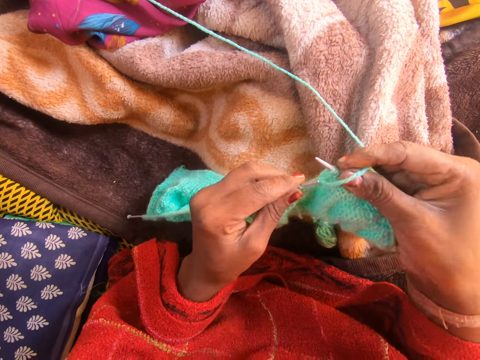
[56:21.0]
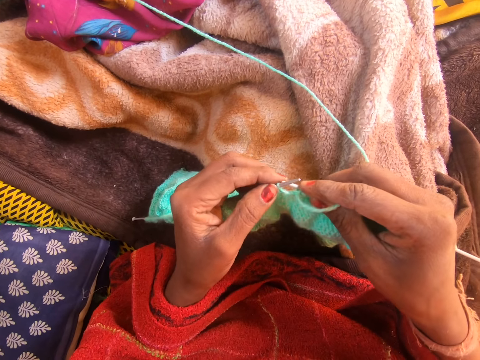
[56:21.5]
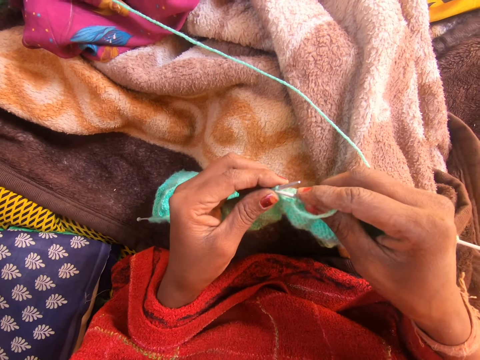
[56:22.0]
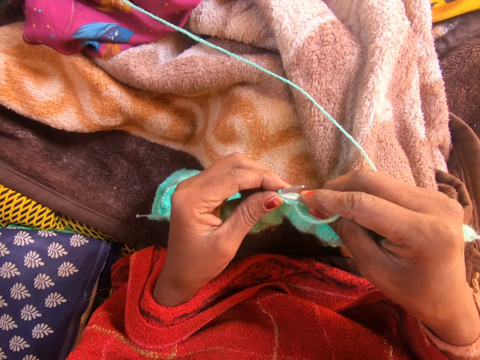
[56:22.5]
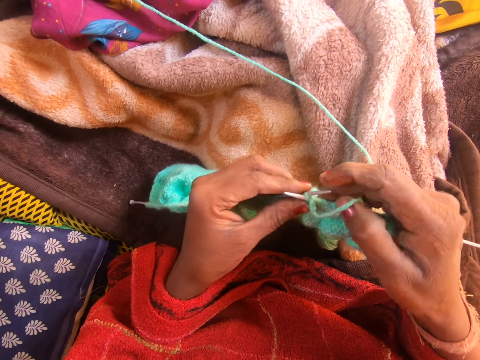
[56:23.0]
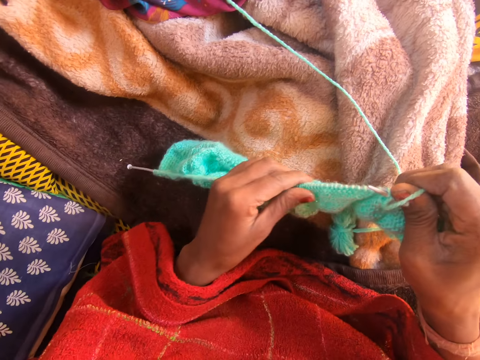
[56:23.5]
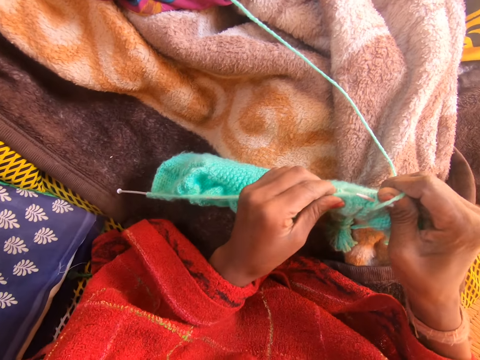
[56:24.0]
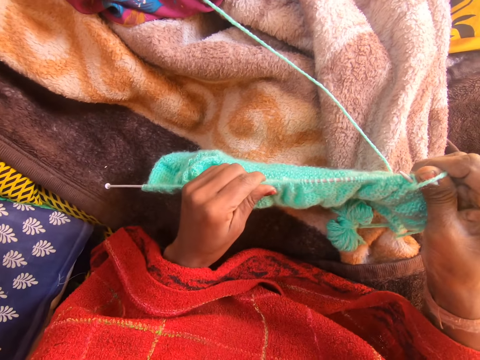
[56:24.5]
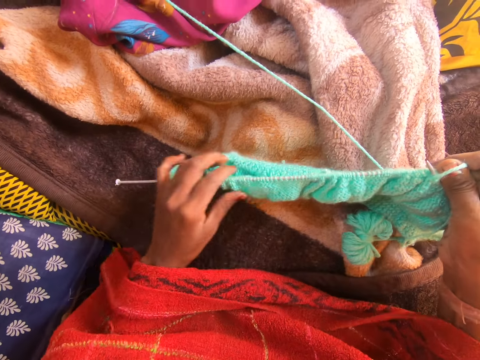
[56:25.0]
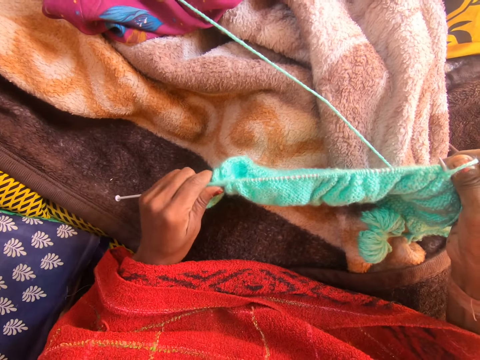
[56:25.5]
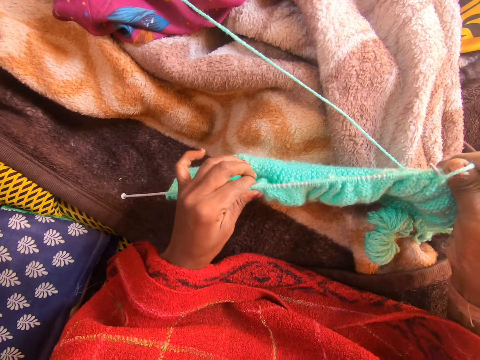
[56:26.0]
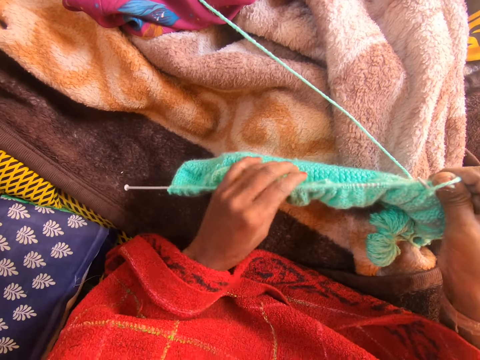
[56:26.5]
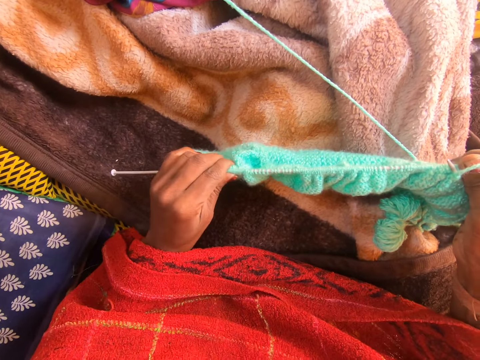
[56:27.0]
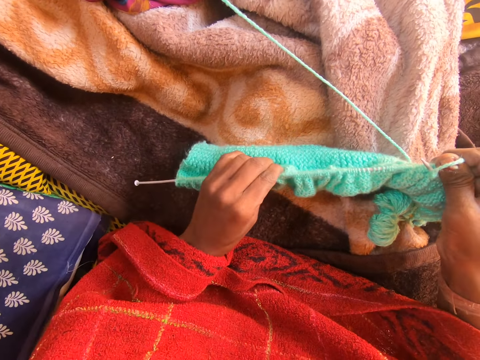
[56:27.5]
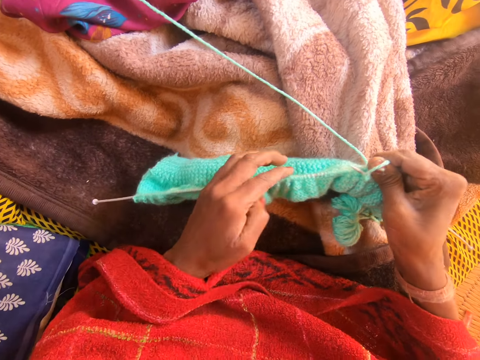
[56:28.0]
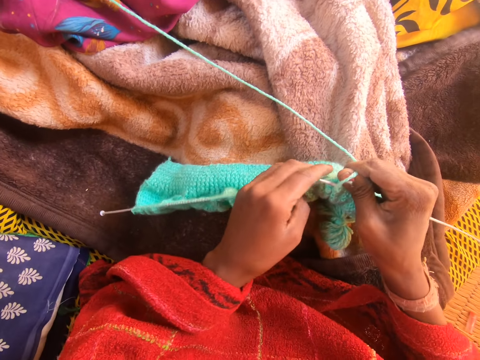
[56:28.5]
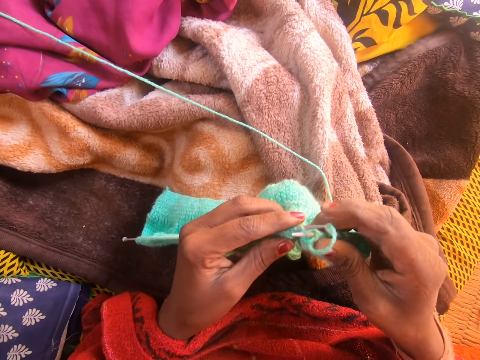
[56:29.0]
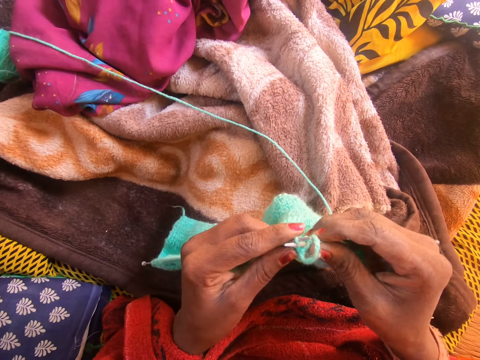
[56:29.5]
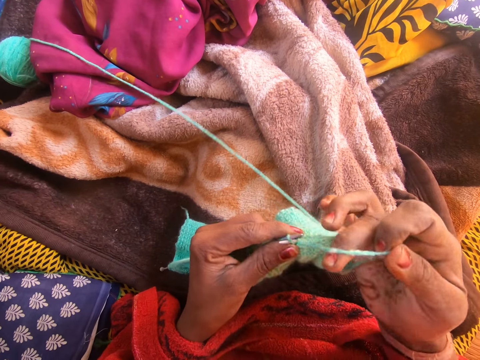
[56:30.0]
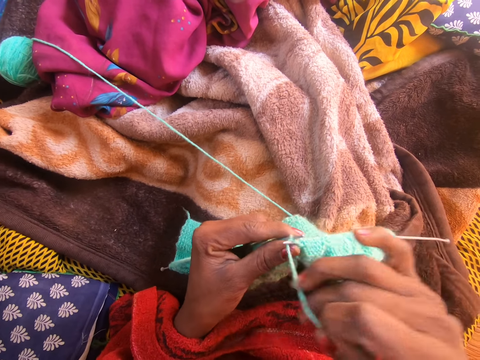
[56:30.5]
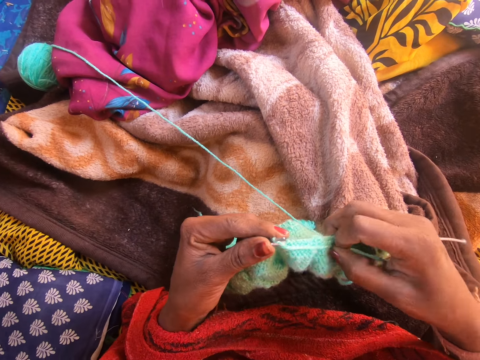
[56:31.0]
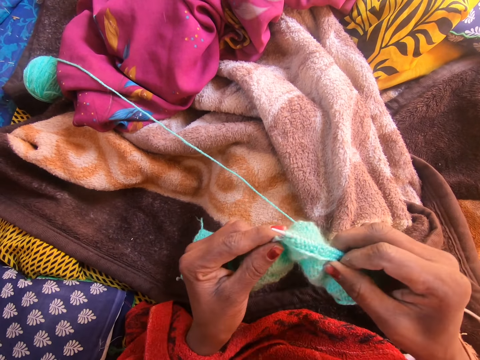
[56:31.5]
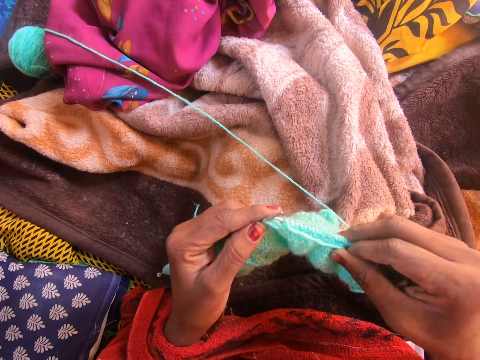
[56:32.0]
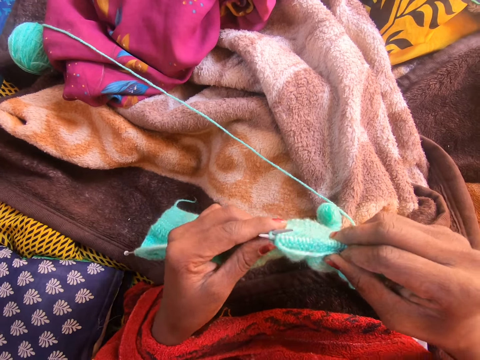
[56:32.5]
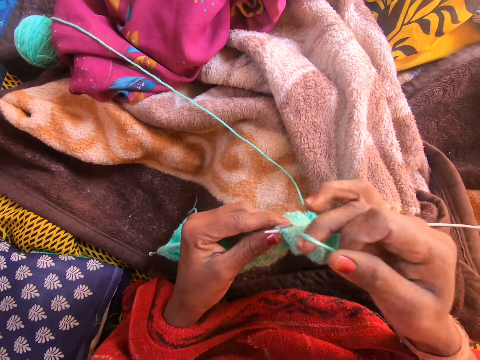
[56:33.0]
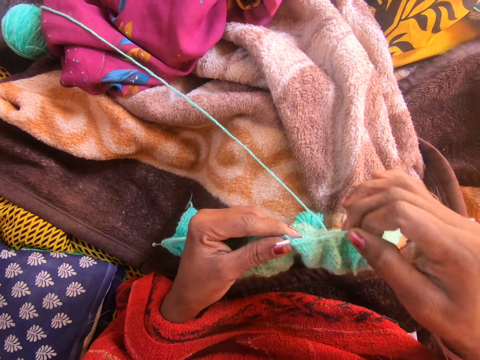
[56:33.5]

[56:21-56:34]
The camera wearer adjusts the knitted yarn on the left knitting needle with her left hand. She pushes threads. She weaves a fabric.

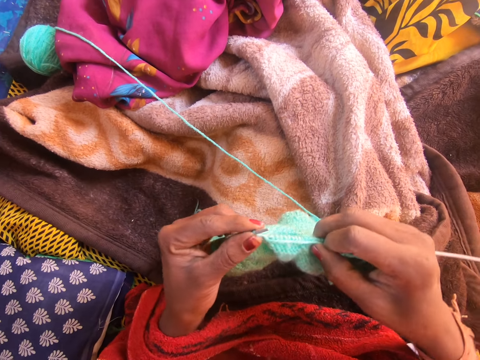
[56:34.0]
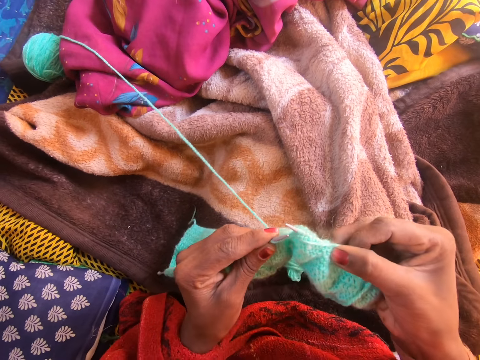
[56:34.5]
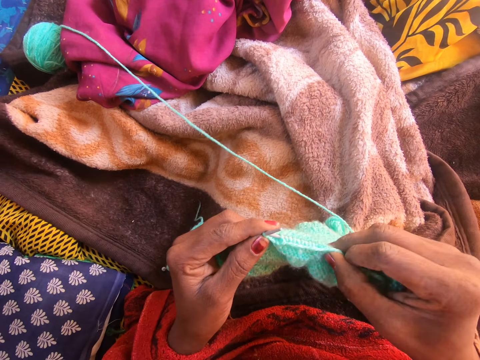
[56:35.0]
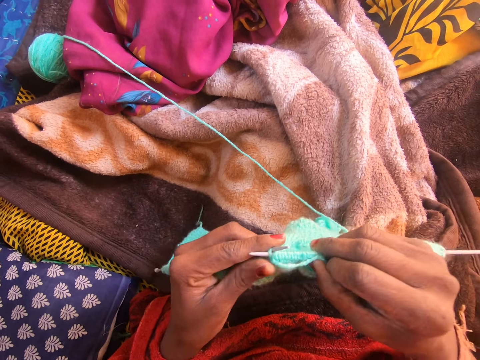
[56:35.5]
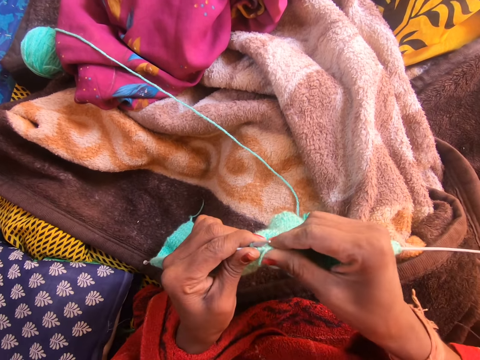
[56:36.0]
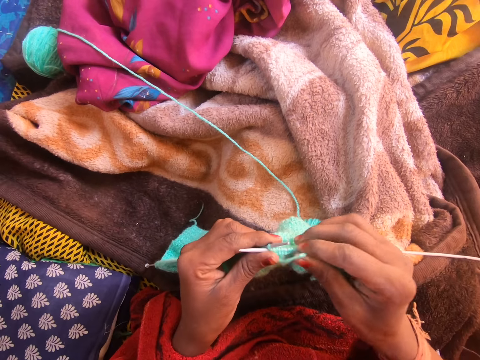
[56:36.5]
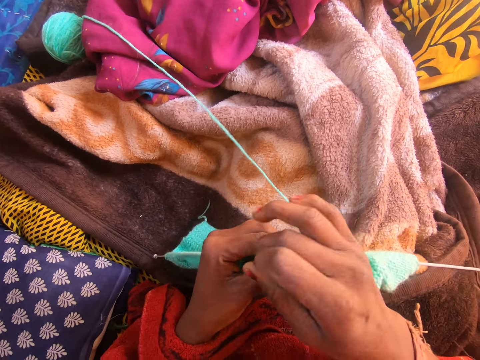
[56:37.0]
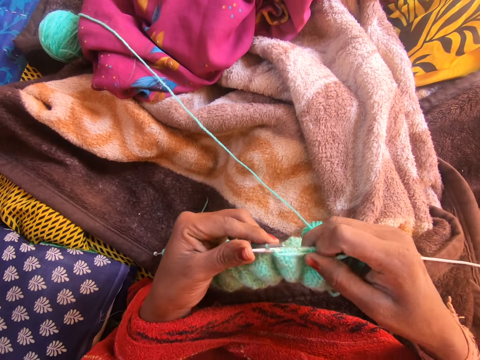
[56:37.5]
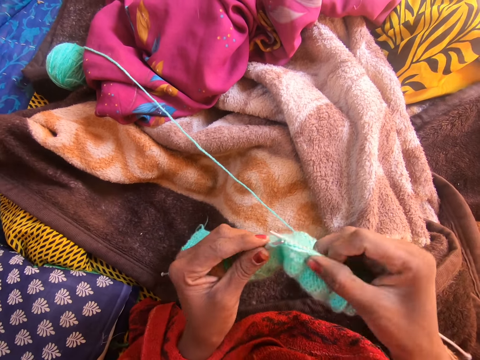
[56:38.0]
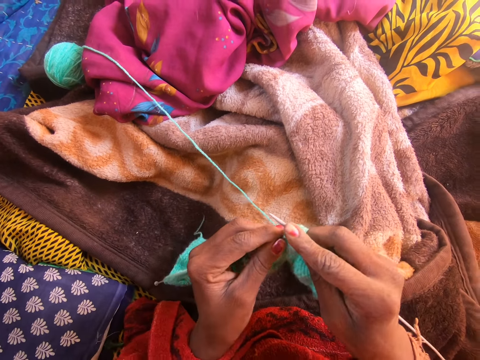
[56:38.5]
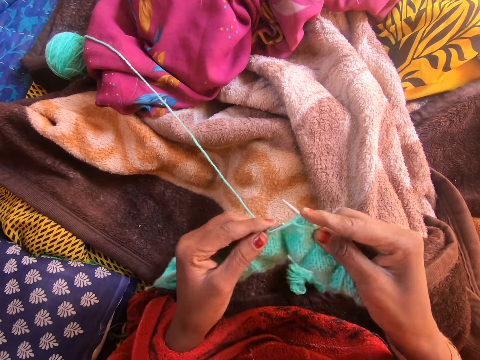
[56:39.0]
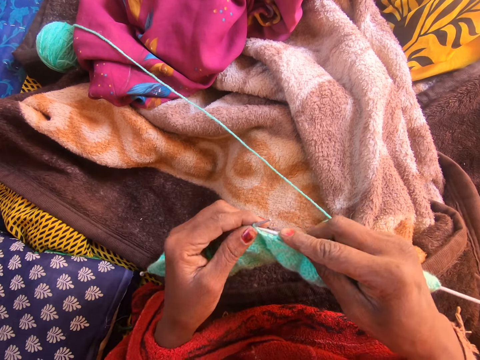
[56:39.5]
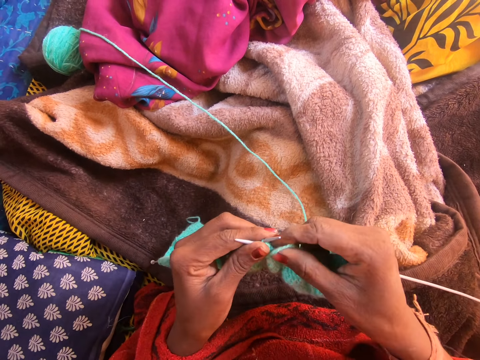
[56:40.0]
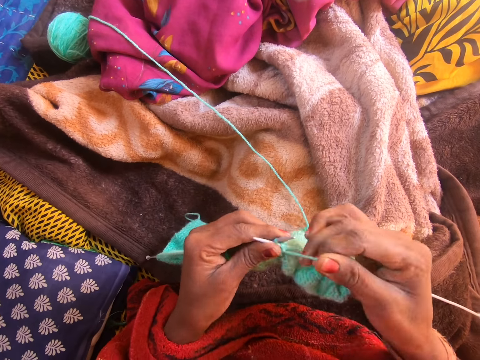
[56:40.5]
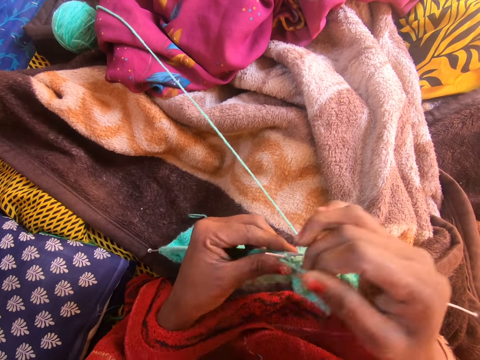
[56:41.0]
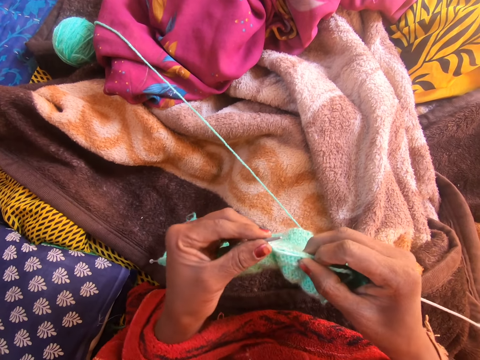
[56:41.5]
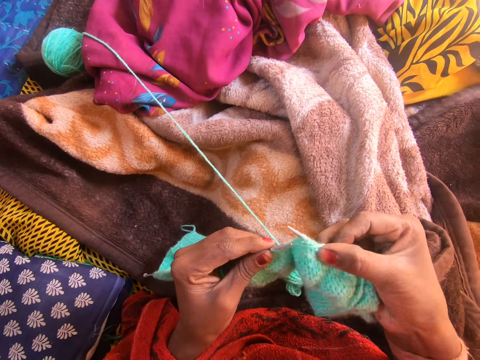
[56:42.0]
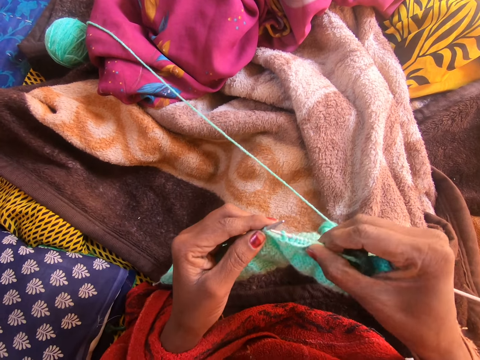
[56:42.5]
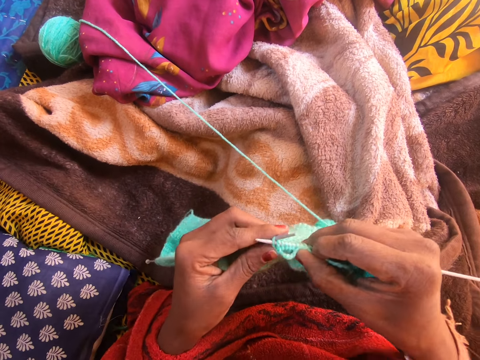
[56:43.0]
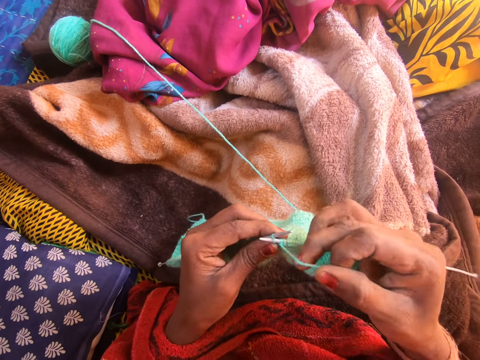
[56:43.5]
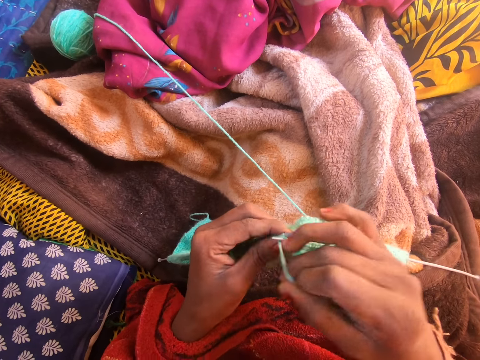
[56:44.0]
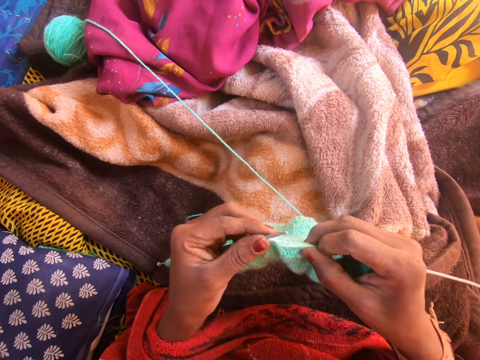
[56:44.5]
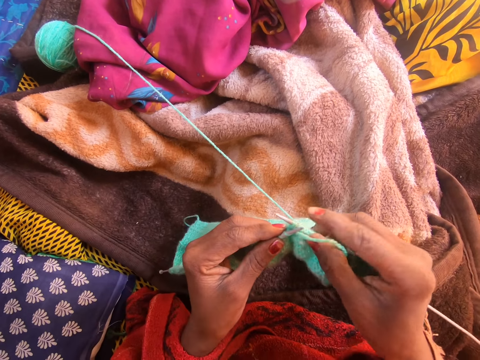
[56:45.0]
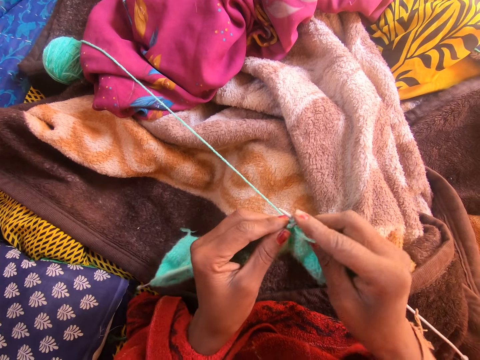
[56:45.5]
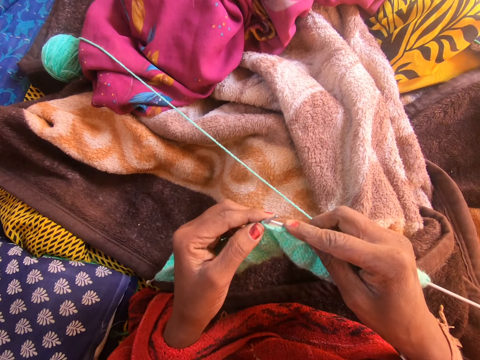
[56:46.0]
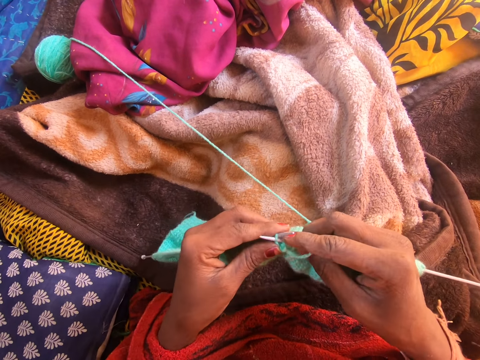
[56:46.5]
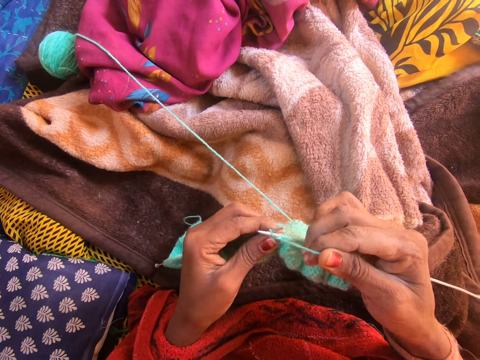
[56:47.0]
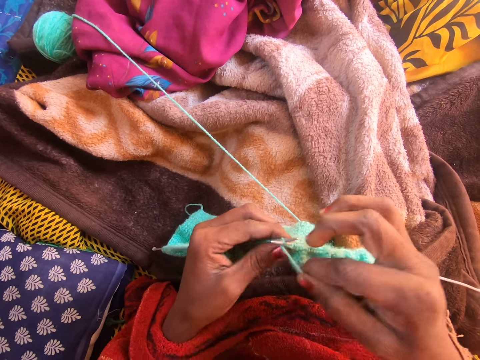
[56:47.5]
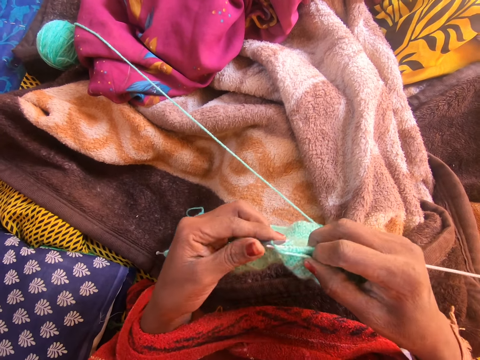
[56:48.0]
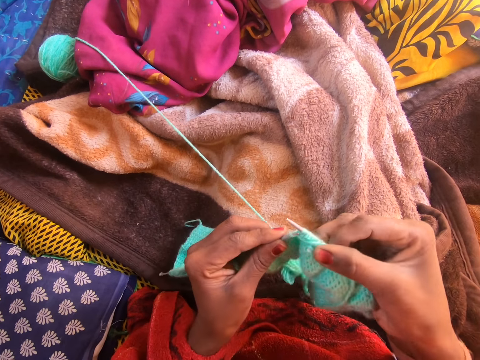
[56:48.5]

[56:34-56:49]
The camera wearer touches a fabric. They weave the fabric.
